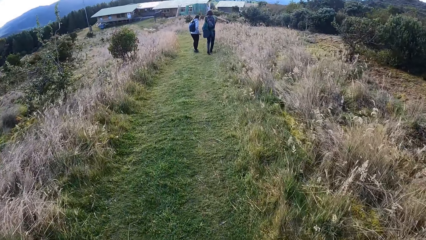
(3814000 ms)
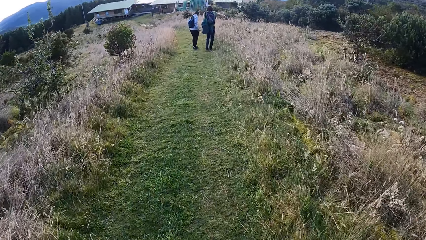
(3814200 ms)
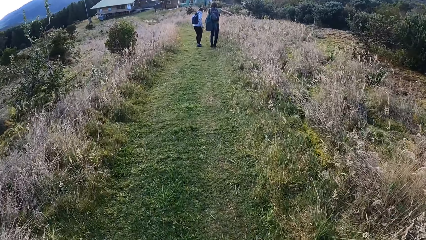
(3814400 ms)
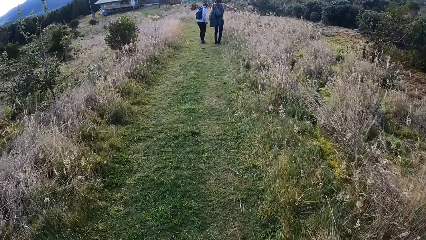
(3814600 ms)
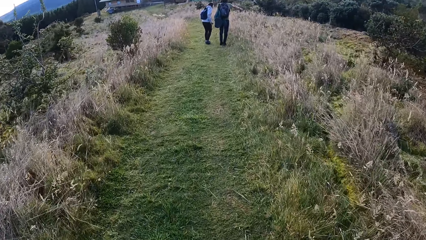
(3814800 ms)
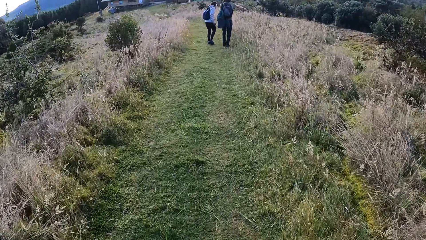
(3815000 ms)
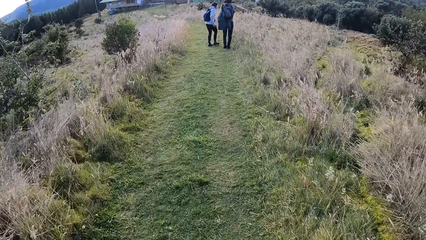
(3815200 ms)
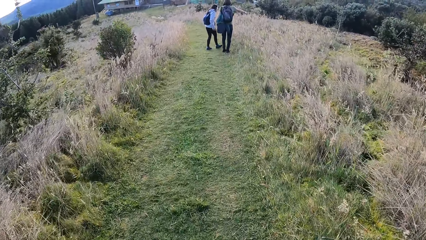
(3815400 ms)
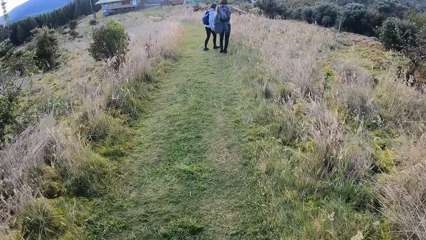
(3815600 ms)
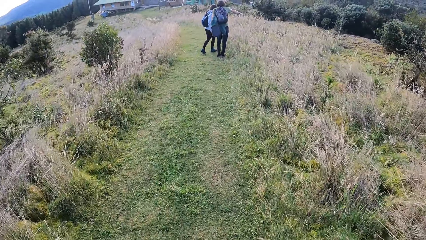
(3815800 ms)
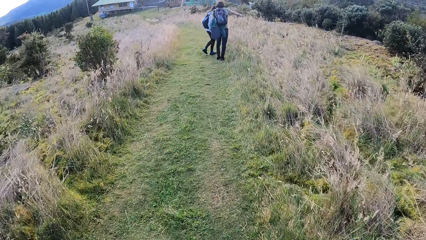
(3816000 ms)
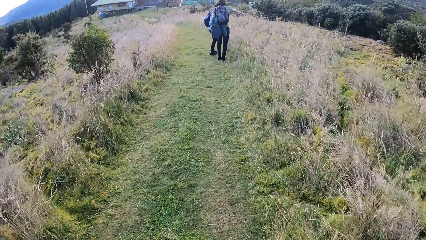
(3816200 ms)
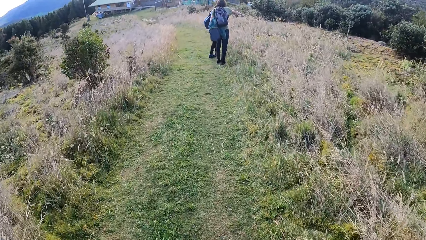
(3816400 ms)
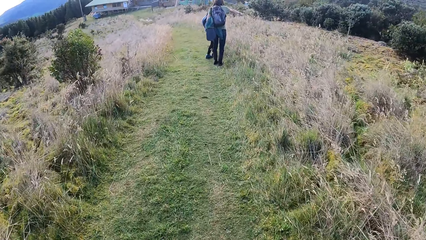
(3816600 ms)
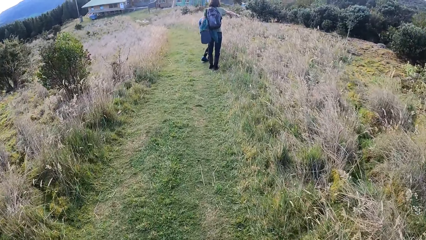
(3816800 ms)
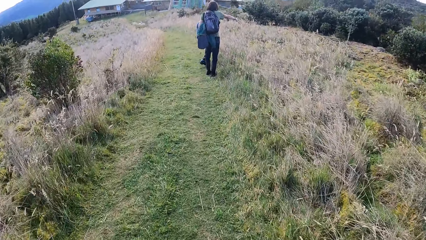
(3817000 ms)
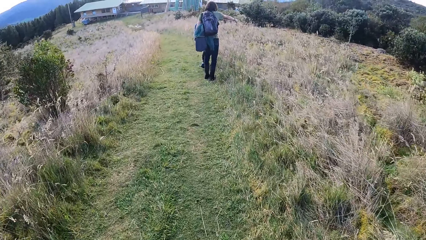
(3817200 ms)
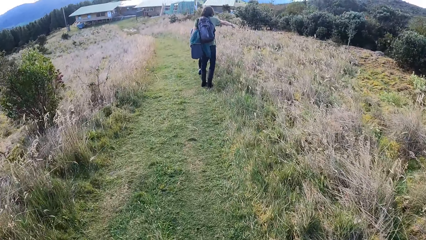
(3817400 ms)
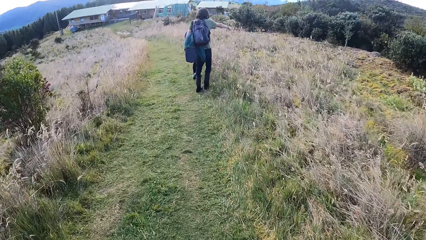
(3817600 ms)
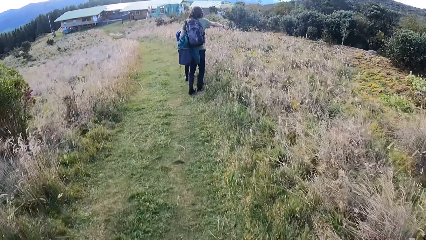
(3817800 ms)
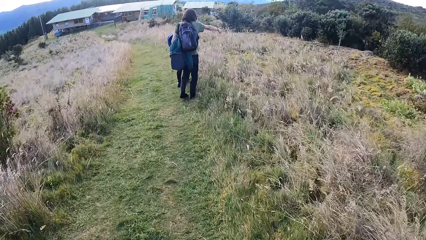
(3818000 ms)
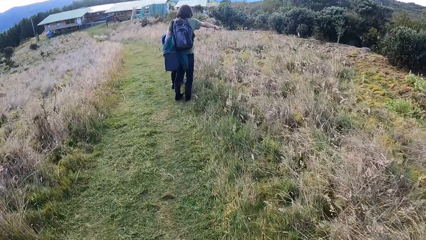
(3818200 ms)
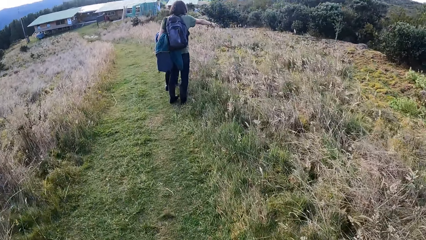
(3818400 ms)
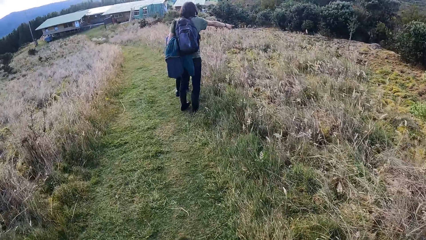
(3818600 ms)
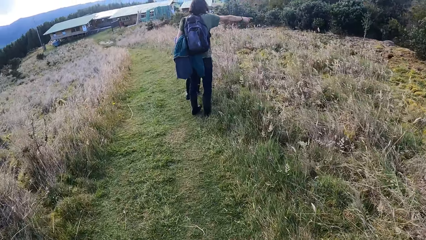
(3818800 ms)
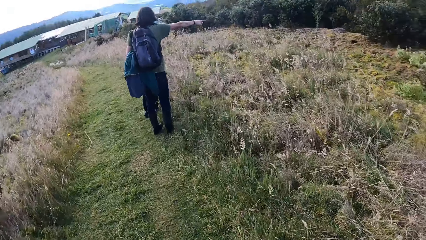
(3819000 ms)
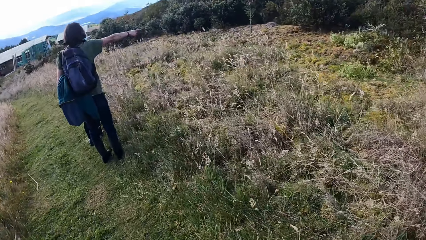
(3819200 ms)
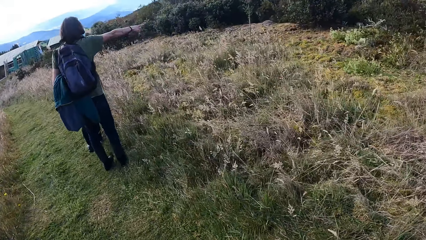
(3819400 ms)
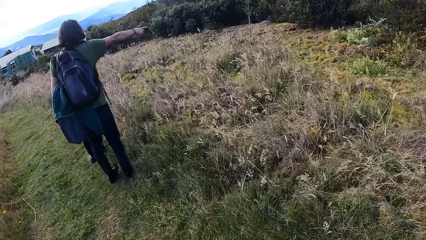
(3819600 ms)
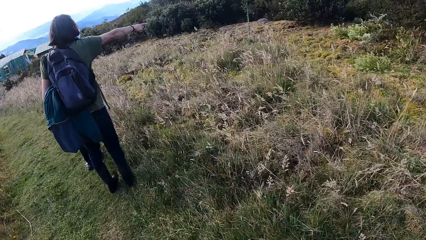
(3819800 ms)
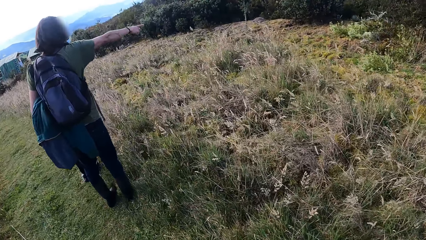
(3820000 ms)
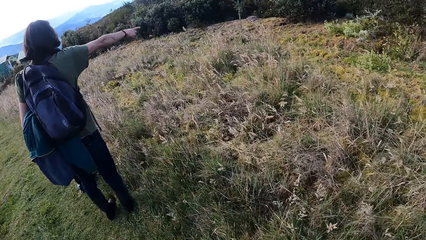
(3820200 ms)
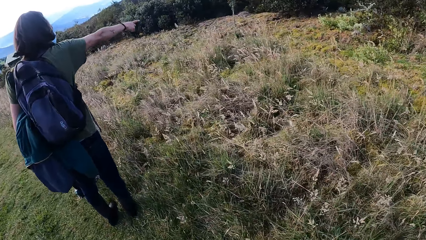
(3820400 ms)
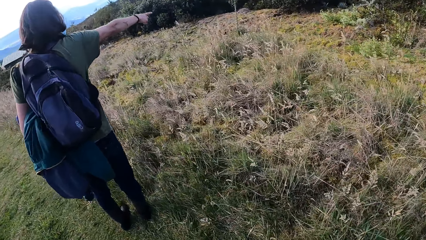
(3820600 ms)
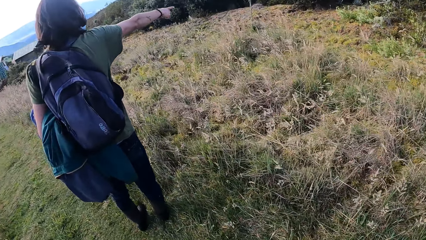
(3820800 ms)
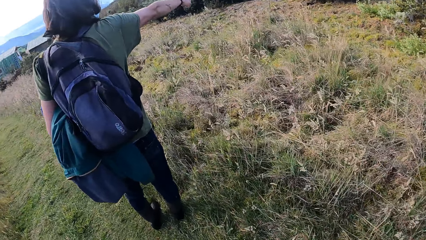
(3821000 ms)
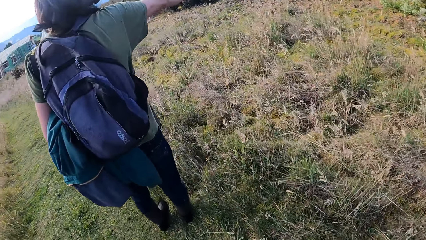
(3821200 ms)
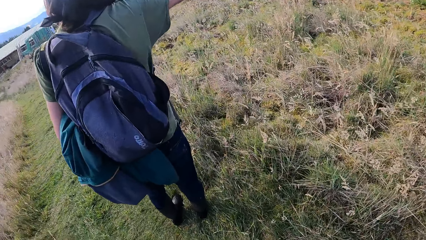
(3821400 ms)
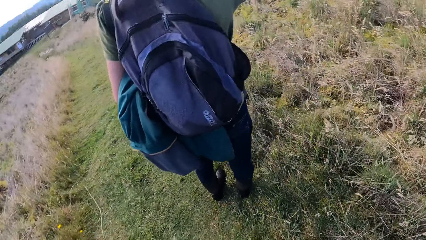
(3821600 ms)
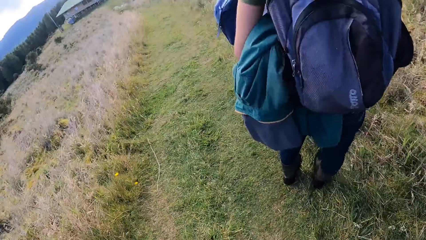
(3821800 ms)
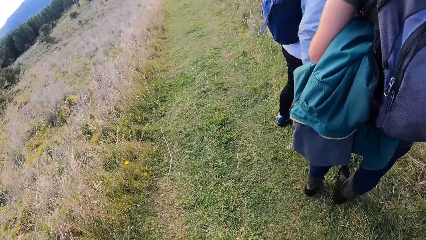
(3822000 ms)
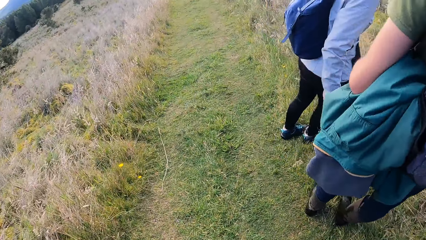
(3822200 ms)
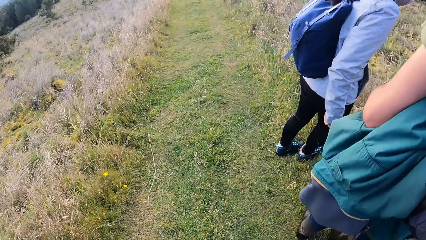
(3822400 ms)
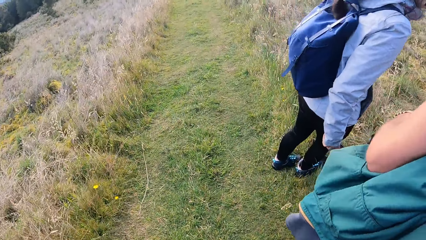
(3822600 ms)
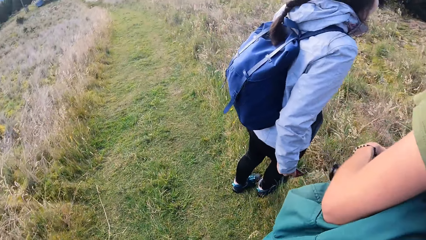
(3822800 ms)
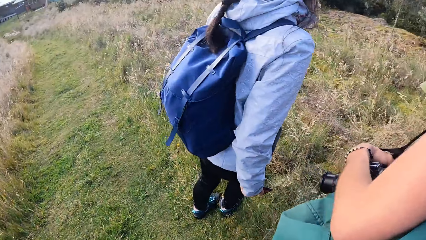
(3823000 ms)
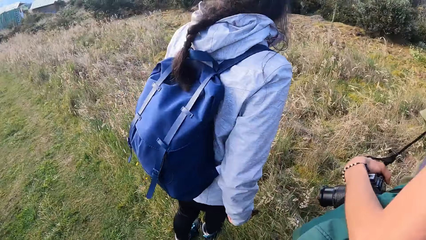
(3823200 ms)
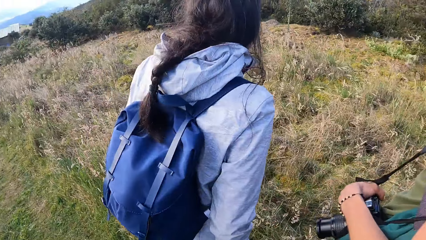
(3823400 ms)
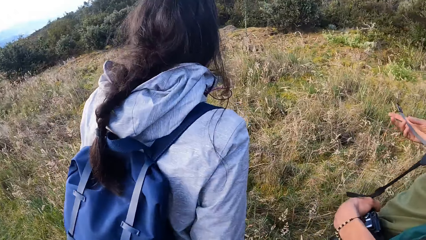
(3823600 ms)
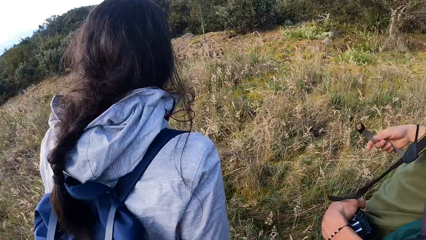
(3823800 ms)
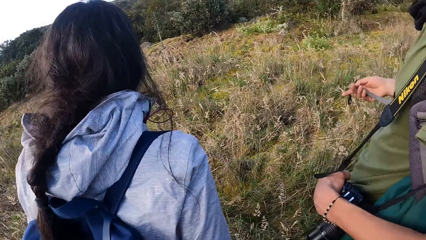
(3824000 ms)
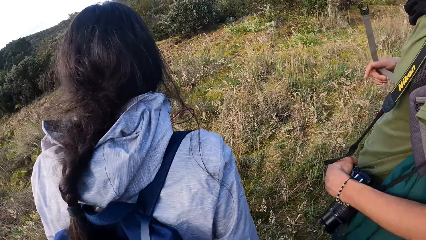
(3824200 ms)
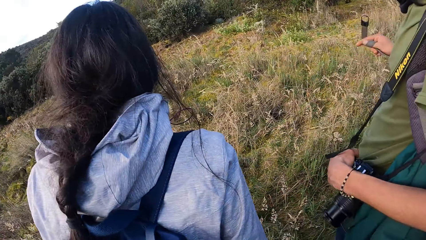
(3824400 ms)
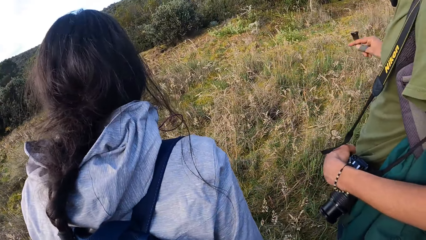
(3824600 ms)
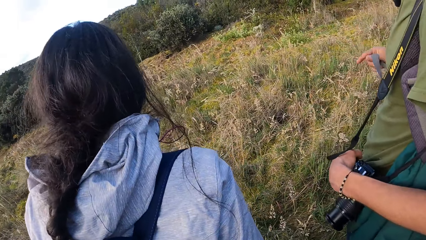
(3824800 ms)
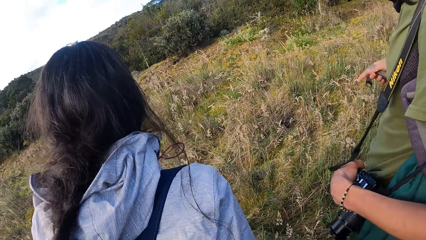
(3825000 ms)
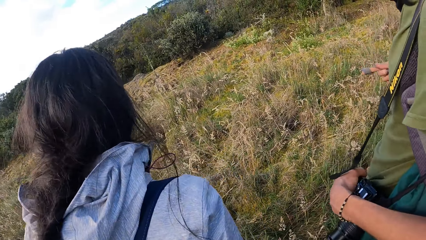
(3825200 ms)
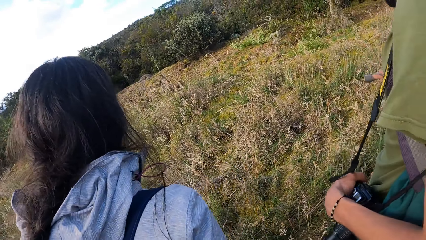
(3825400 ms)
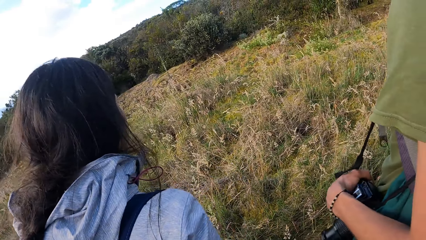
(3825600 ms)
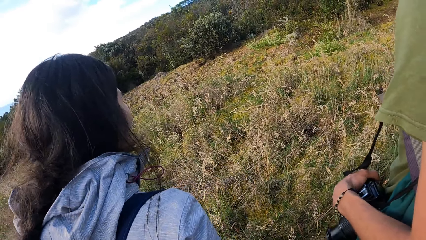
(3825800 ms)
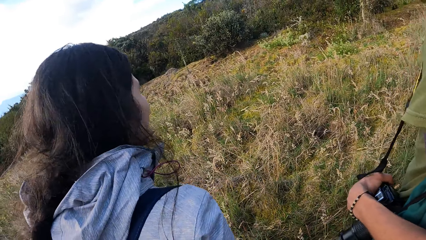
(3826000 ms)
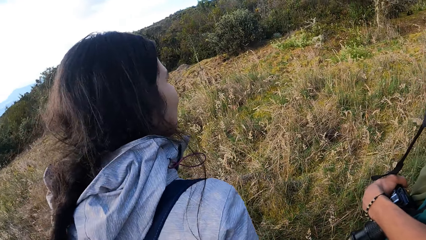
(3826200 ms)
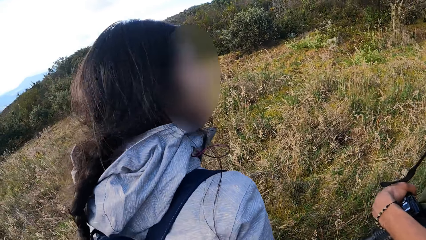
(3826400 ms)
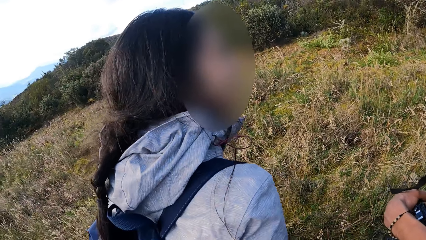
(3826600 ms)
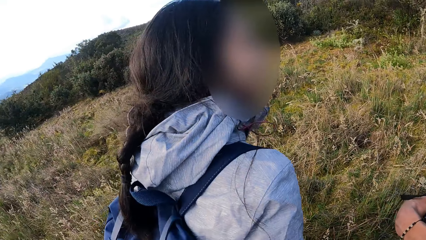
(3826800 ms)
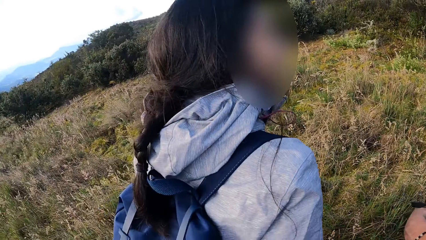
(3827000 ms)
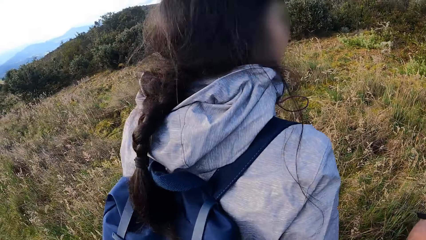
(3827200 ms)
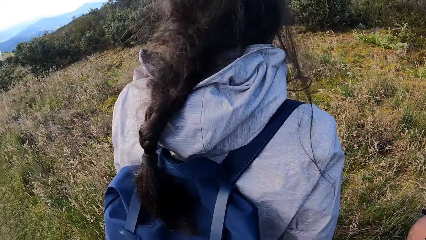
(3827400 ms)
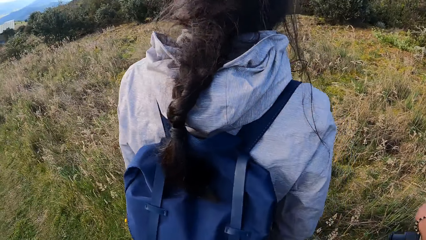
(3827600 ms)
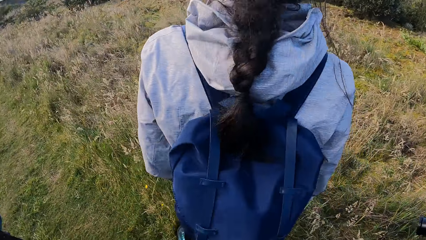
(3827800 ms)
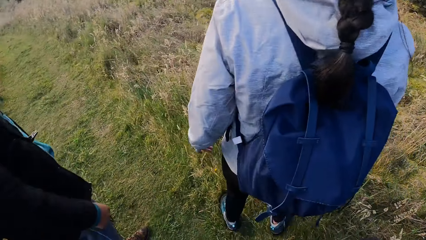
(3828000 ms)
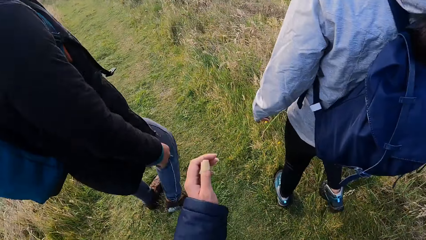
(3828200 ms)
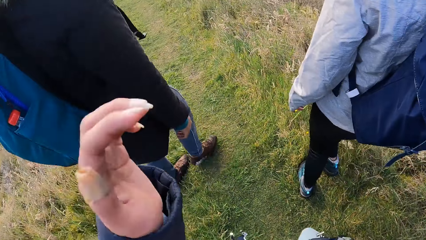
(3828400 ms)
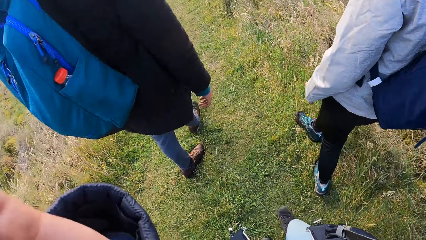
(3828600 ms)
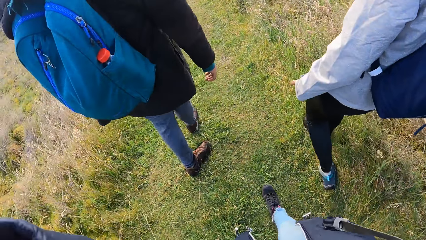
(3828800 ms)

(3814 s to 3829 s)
A man stands in the field. A woman stands in the field. The man gestures his hand. The camera wearer stands in the field. The man walks around the field. The woman walks around the field. The camera wearer walks around the field.
